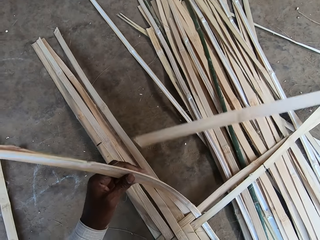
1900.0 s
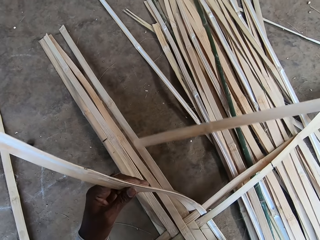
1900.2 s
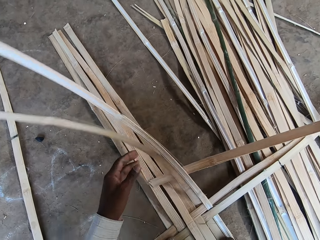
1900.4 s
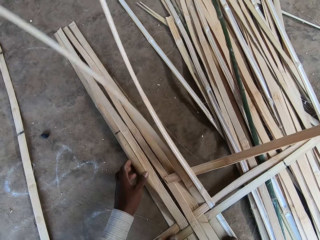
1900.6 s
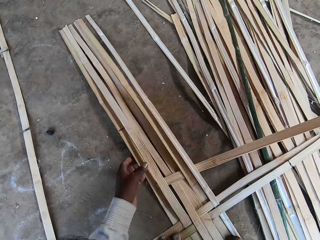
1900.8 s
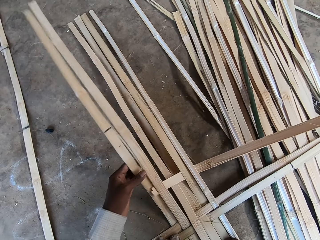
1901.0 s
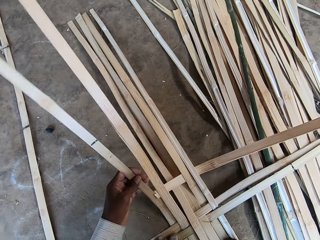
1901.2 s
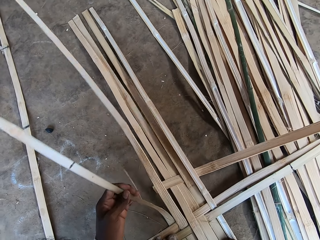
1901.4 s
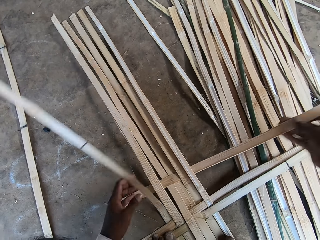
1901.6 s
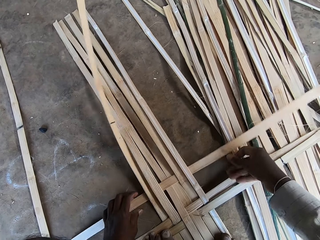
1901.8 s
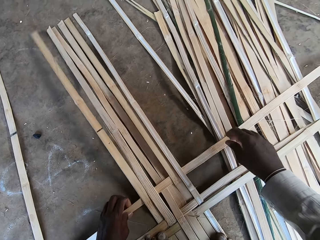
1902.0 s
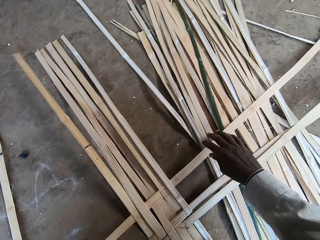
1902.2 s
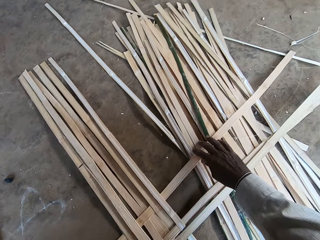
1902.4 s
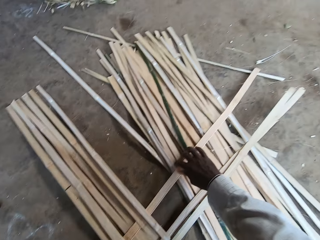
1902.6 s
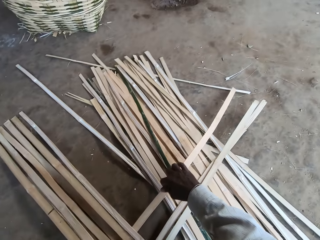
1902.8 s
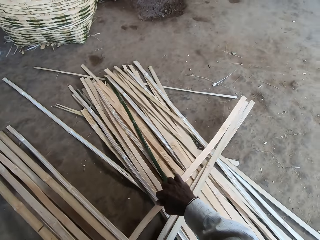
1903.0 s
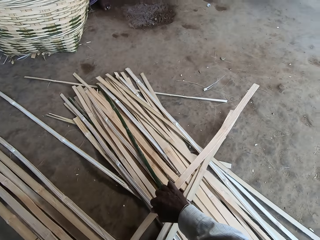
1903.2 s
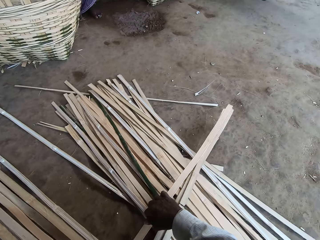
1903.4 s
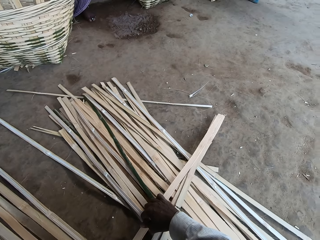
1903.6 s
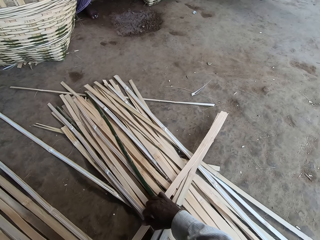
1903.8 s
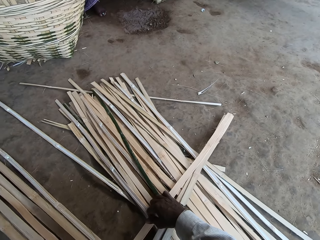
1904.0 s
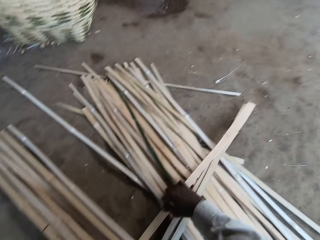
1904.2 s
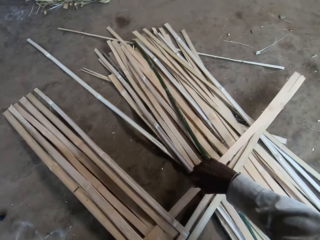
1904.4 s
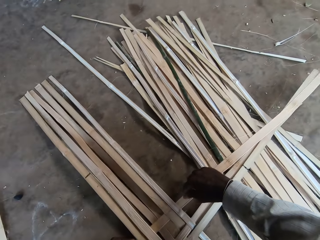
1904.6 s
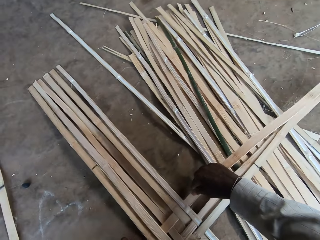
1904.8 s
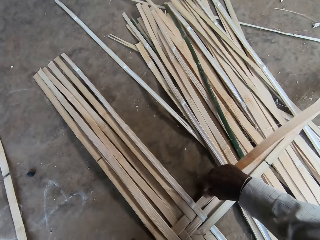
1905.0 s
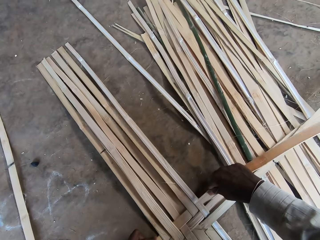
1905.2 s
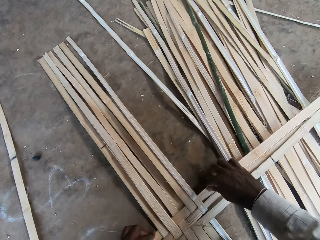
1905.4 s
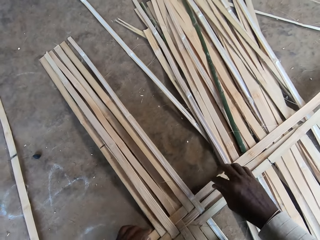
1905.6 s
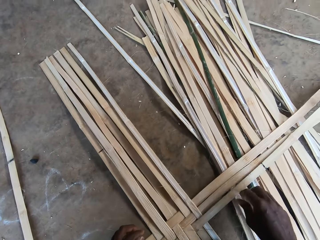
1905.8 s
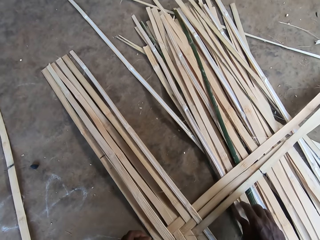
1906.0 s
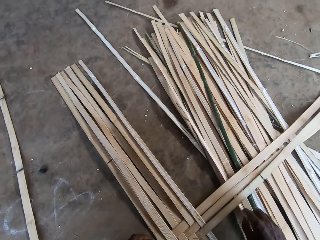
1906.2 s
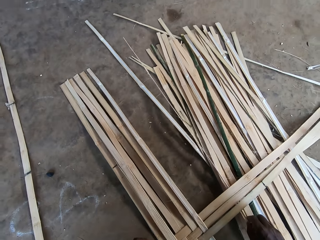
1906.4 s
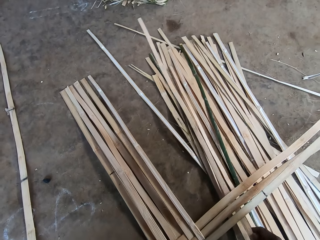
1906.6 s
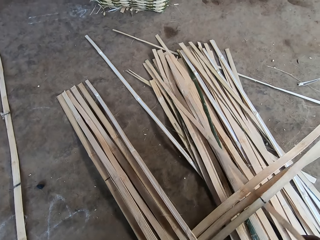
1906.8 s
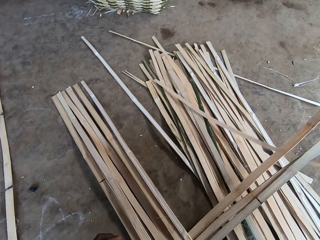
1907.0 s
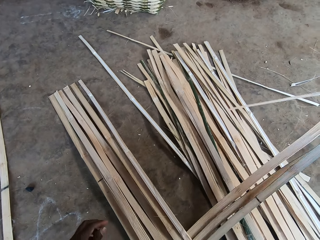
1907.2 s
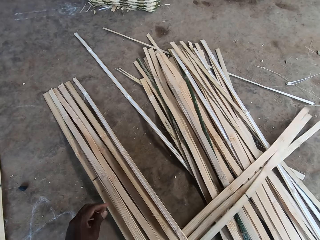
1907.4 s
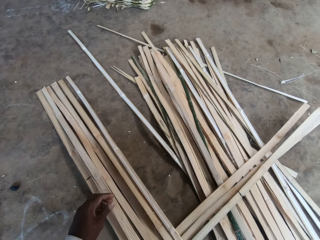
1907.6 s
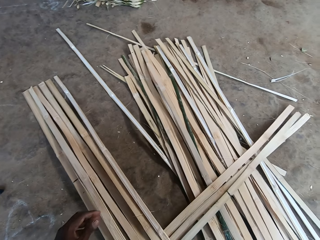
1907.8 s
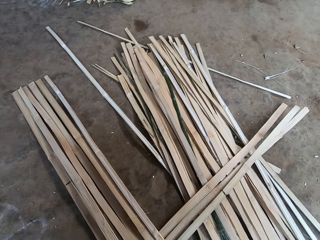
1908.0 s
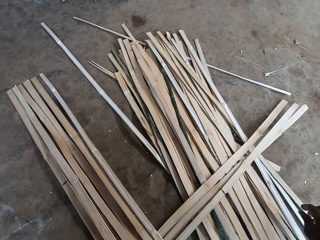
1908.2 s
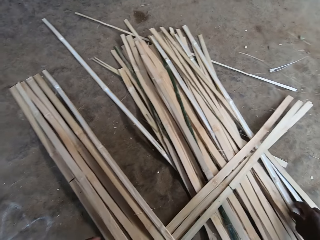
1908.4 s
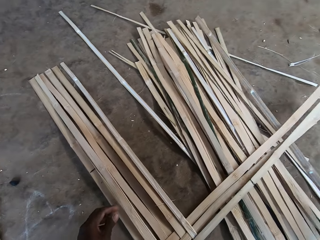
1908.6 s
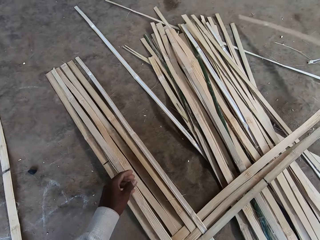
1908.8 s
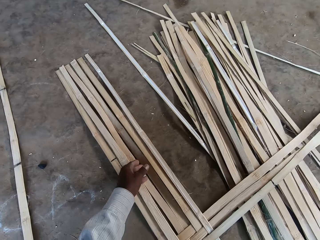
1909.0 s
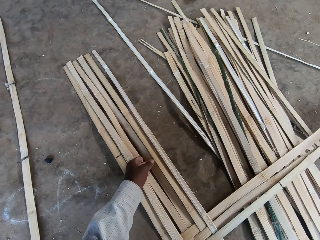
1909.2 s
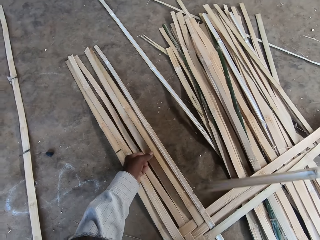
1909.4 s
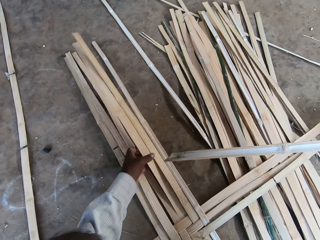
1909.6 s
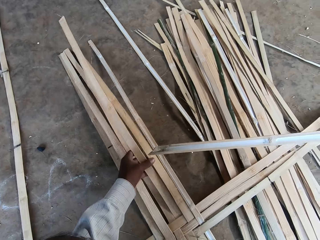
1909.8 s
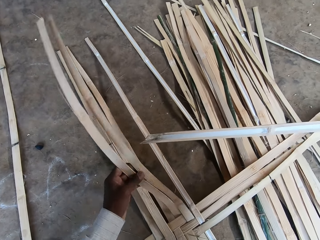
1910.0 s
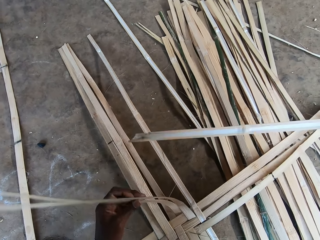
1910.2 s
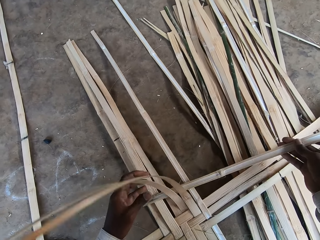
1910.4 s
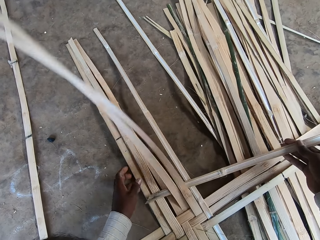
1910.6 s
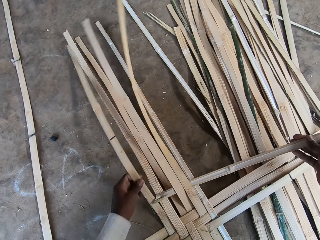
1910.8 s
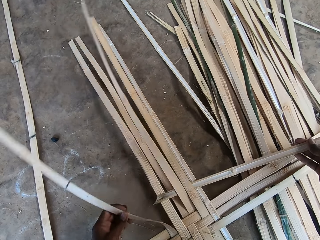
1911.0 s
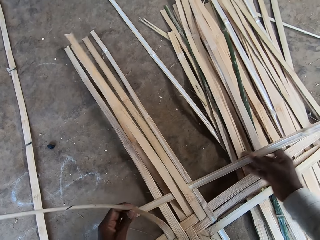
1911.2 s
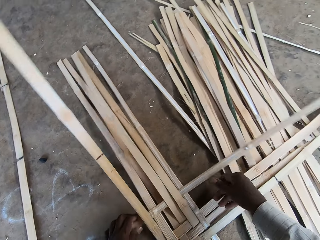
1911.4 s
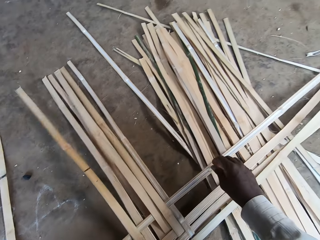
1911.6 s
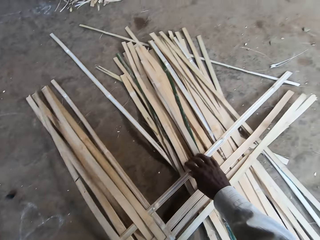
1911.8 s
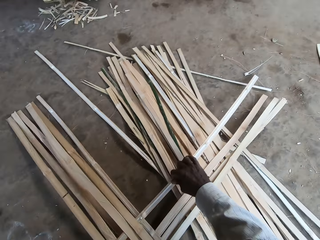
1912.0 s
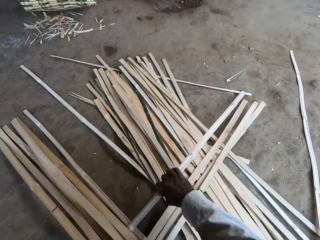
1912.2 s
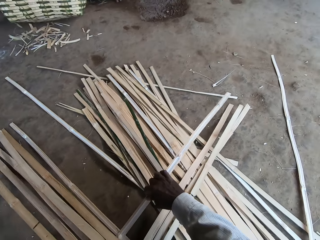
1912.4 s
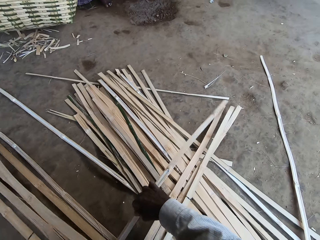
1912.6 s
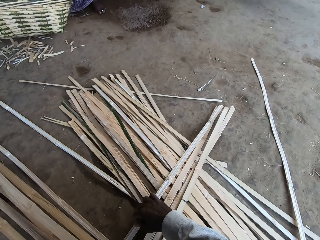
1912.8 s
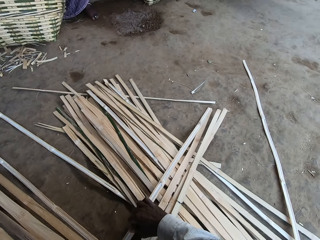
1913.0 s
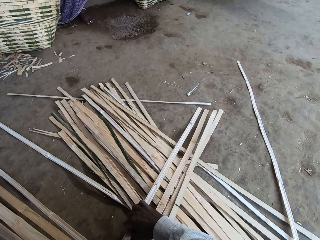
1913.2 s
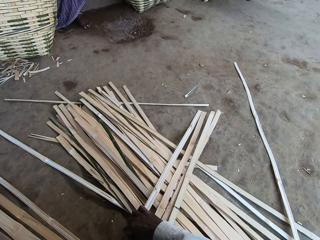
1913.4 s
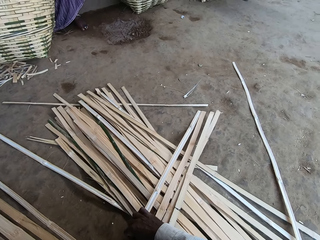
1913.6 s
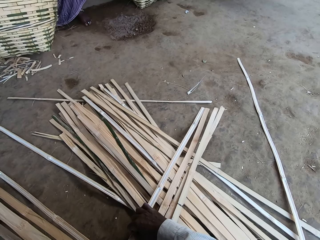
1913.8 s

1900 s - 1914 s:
The camera wearer inserts the bamboo stripe in his right hand in the bamboo stripes on the ground. He pulls the bamboo stripes on the ground with his left hand. He adjusts the bamboo stripe in the bamboo stripes on the ground with his hands. He picks a bamboo stick on the floor with his right hand. He drops the bamboo stick on the floor with his right hand. He picks the bamboo stick on the floor with his right hand. He lifts the bamboo sticks on the floor with his left hand. He inserts the bamboo stick in between the bamboo sticks on the floor with his right hand. He plants the bamboo sticks on the floor. He lifts the bamboo stick on the floor with his left hand. He inserts the bamboo stick in between the bamboo sticks on the floor with his right hand. He adjusts the bamboo stick with both hands.

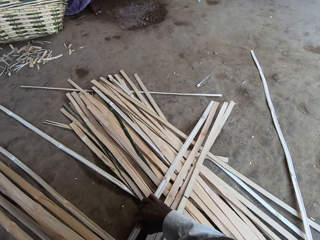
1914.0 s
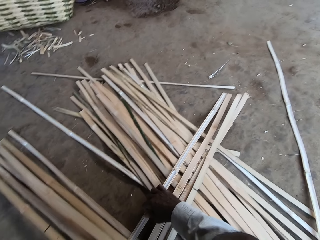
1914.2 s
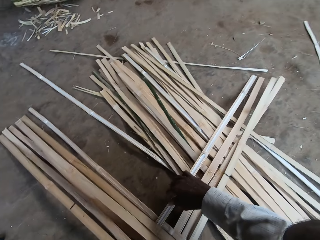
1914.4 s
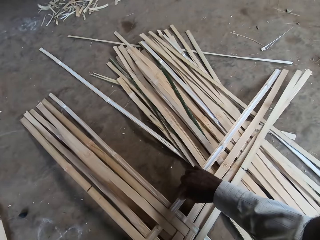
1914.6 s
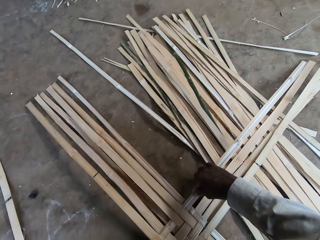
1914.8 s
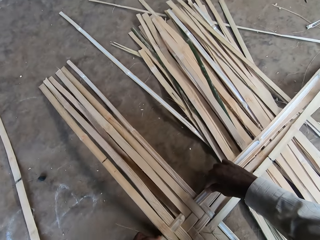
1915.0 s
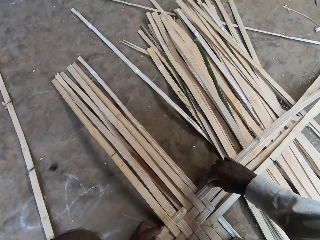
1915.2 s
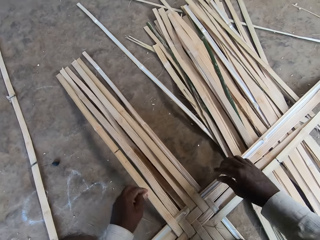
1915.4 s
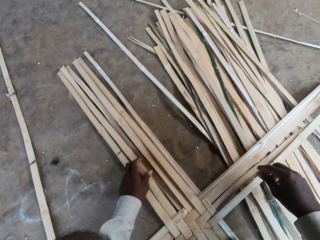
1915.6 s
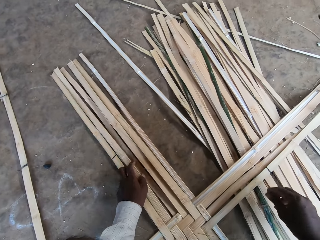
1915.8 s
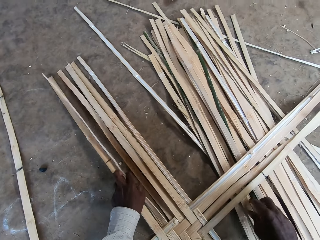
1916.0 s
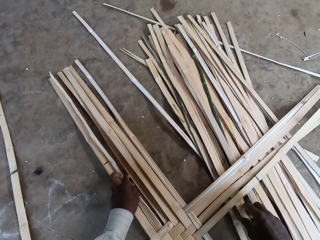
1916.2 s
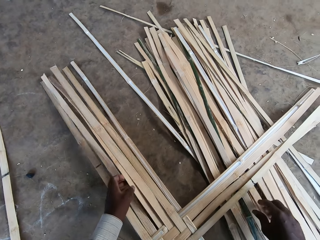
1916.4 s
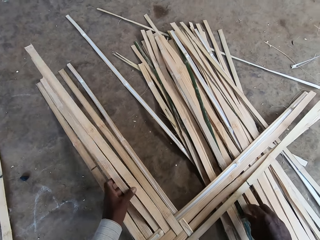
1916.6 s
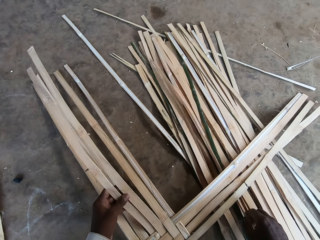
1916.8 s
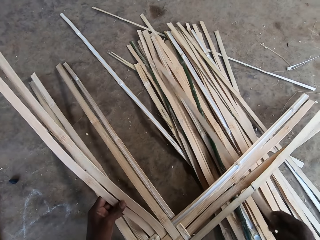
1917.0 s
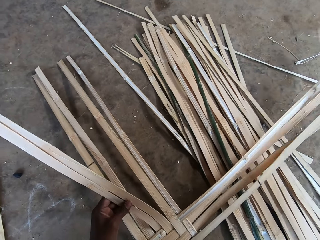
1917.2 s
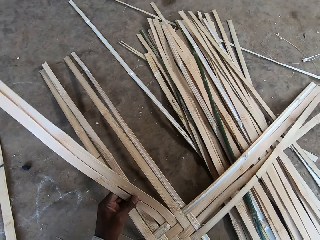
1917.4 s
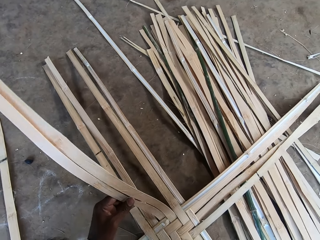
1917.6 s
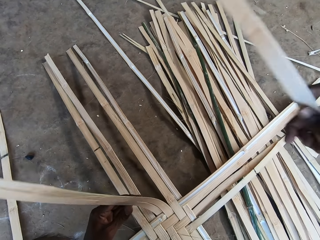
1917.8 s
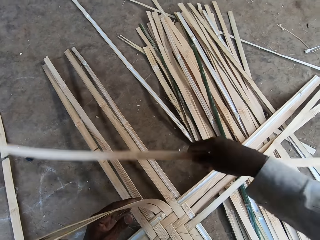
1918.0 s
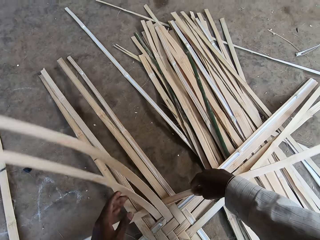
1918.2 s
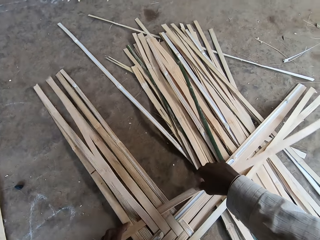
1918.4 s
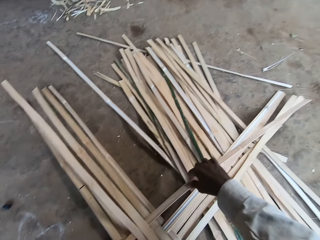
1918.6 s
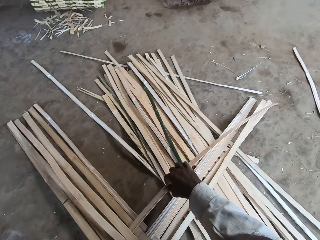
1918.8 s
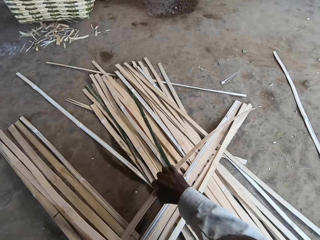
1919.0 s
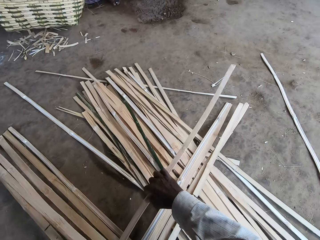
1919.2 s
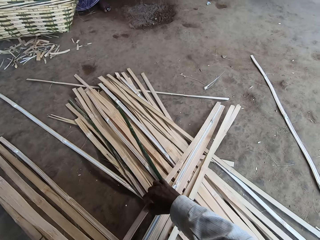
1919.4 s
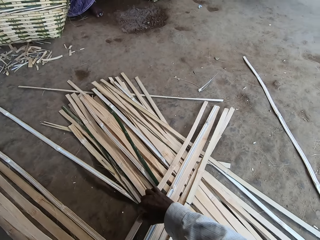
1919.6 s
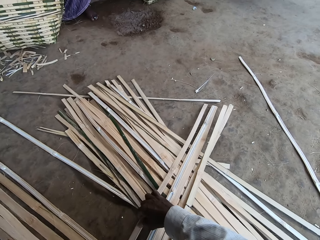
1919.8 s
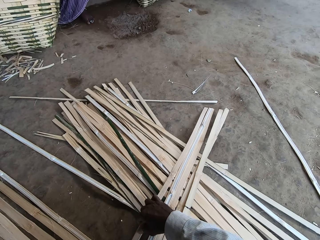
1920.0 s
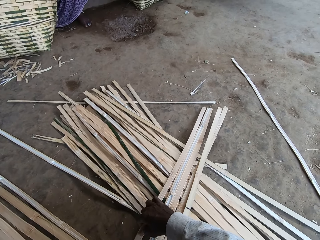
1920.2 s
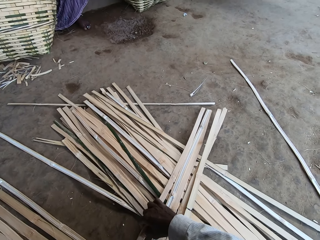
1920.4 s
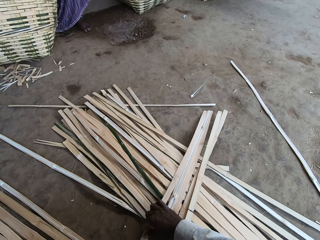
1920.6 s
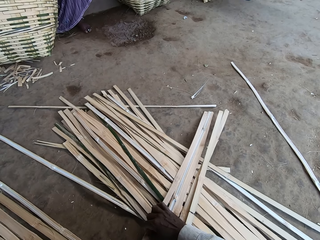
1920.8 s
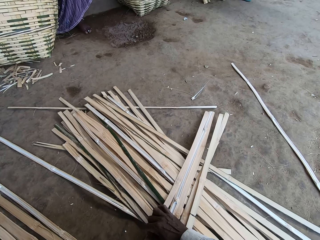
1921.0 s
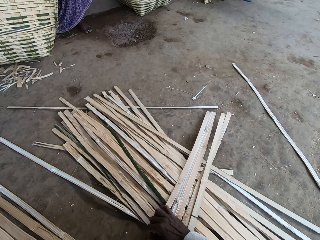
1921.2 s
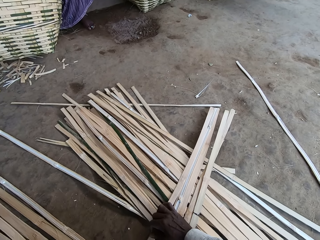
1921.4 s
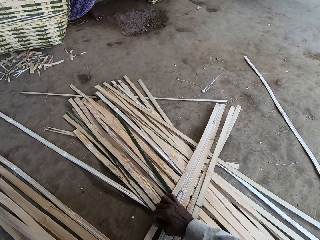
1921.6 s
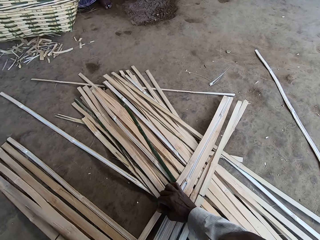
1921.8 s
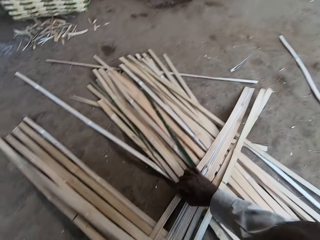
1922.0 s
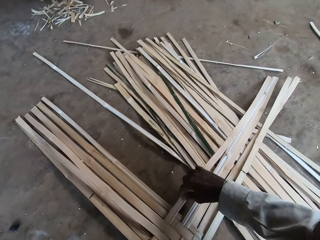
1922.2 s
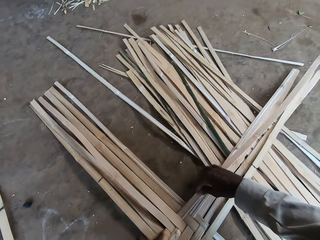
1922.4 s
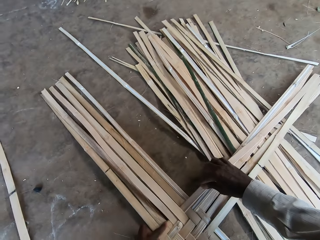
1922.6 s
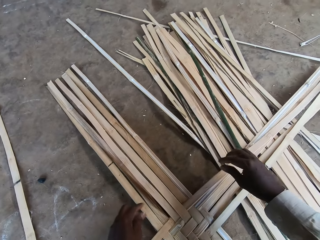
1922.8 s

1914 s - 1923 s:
A person talks. The camera wearer lifts the bamboo sticks on the floor with his left hand. He picks a bamboo stick on the floor with his right hand. He inserts the bamboo stick in between the bamboo sticks on the floor with his right hand. He plants the bamboo sticks on the floor. He adjusts the bamboo stick with both hands.
